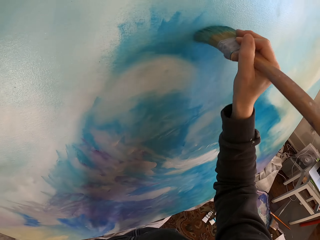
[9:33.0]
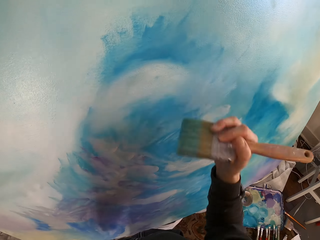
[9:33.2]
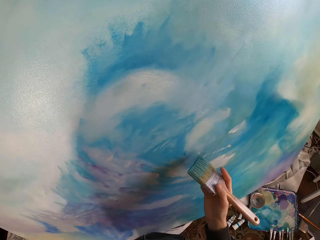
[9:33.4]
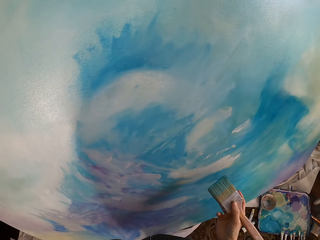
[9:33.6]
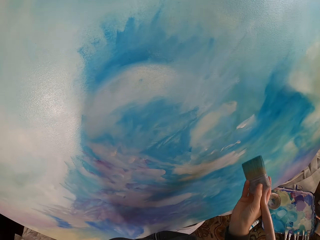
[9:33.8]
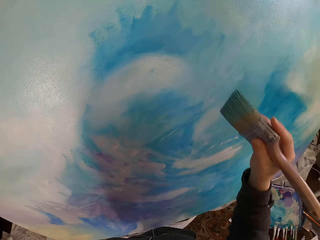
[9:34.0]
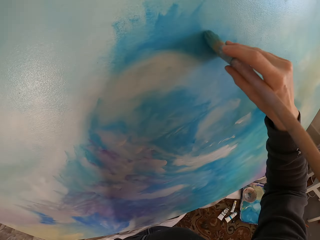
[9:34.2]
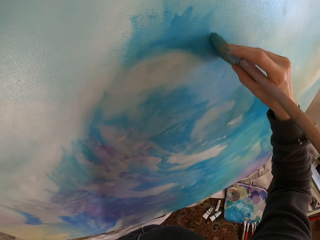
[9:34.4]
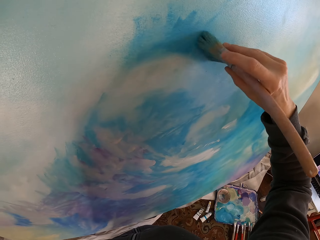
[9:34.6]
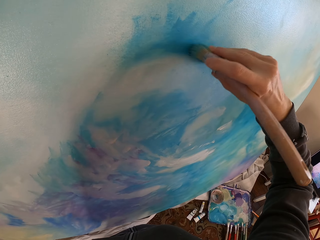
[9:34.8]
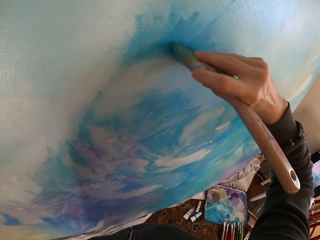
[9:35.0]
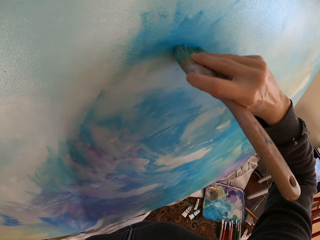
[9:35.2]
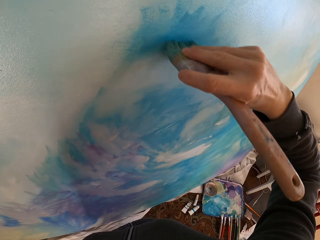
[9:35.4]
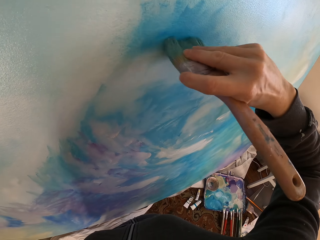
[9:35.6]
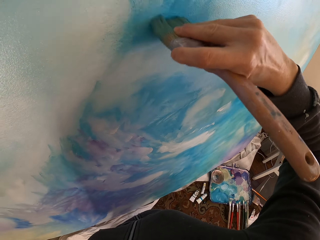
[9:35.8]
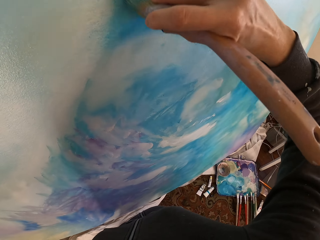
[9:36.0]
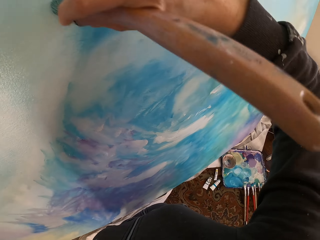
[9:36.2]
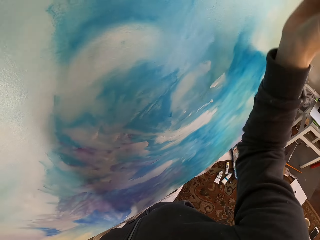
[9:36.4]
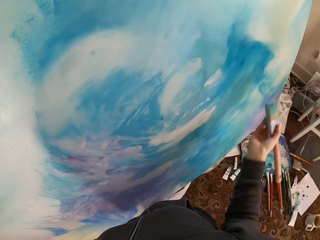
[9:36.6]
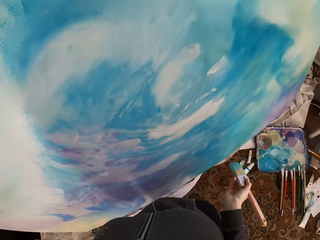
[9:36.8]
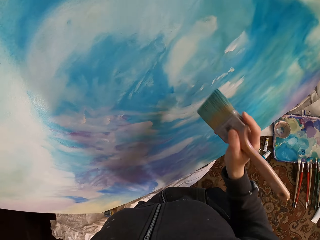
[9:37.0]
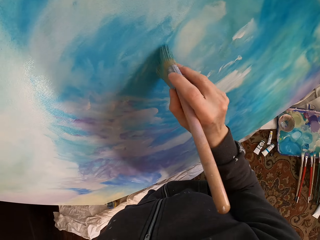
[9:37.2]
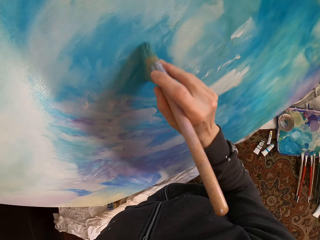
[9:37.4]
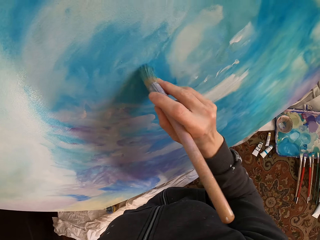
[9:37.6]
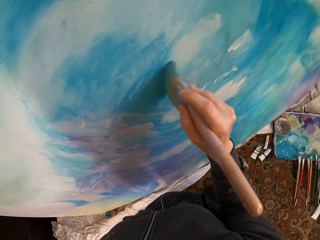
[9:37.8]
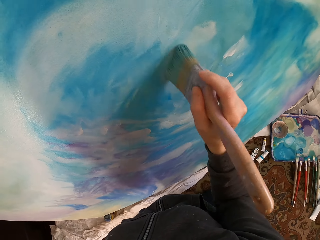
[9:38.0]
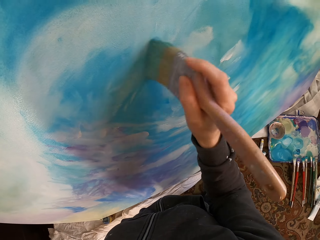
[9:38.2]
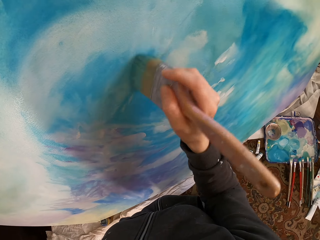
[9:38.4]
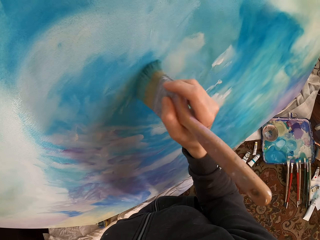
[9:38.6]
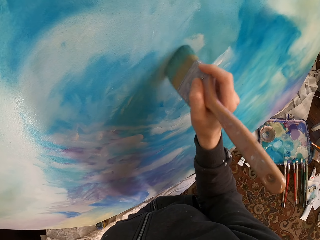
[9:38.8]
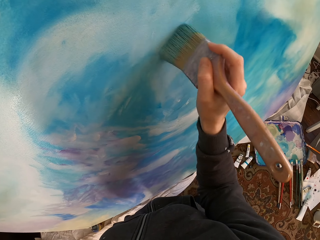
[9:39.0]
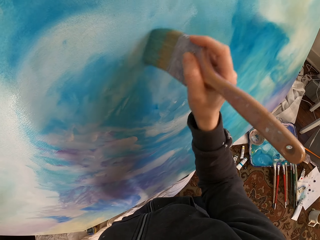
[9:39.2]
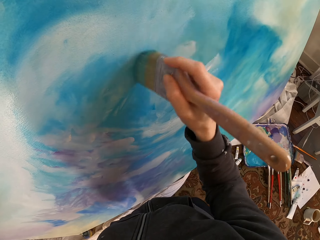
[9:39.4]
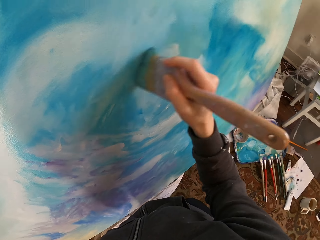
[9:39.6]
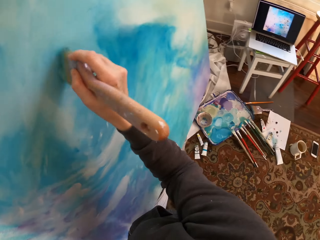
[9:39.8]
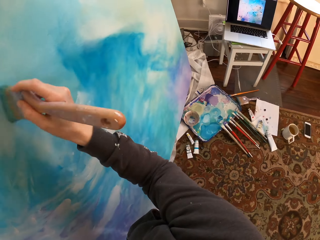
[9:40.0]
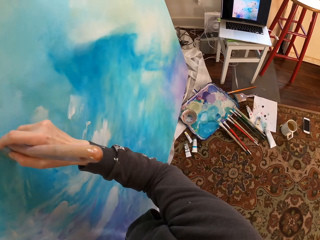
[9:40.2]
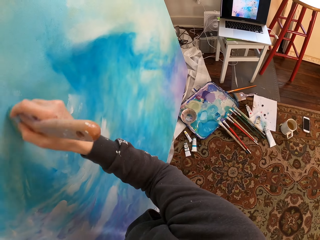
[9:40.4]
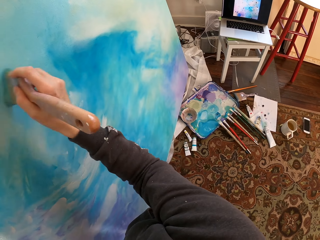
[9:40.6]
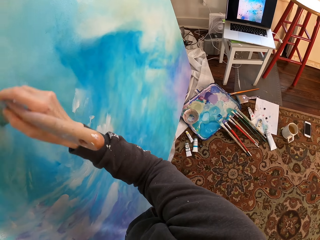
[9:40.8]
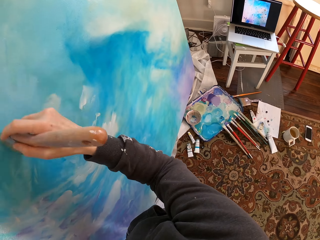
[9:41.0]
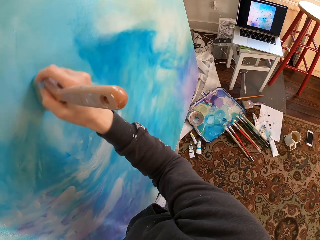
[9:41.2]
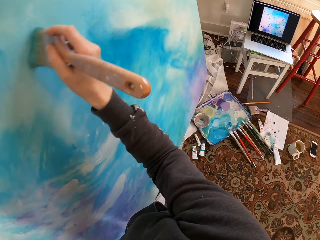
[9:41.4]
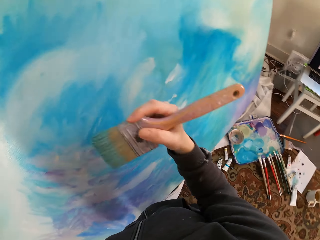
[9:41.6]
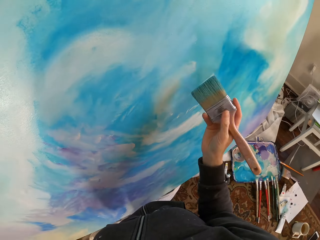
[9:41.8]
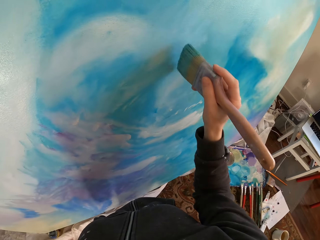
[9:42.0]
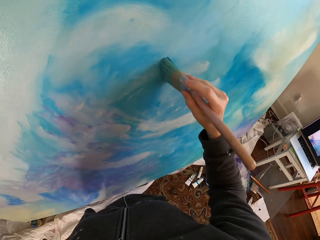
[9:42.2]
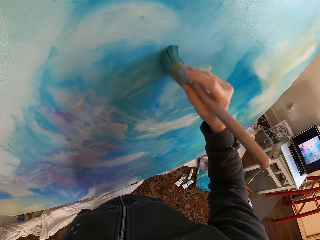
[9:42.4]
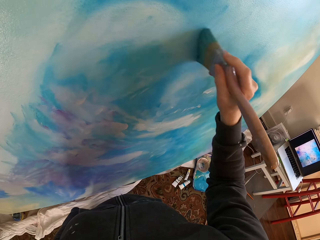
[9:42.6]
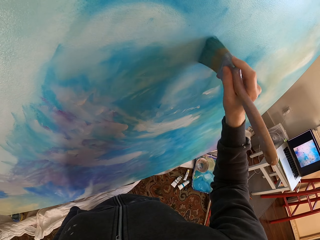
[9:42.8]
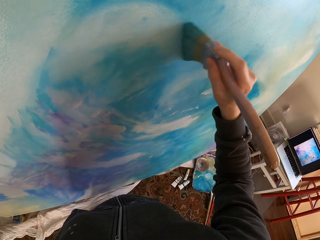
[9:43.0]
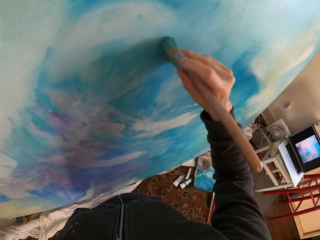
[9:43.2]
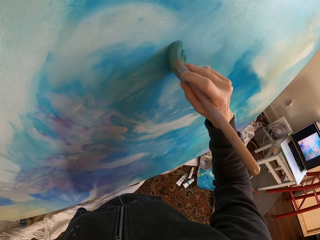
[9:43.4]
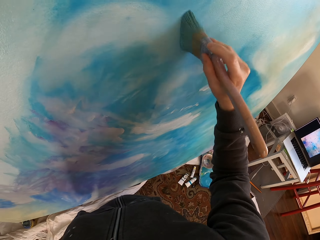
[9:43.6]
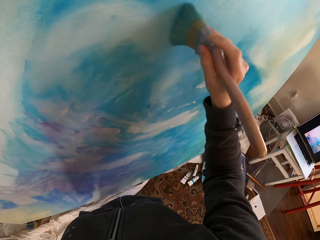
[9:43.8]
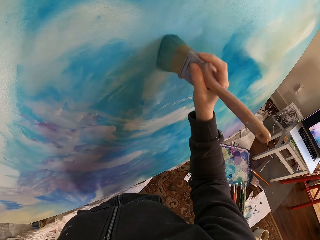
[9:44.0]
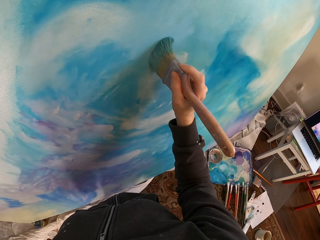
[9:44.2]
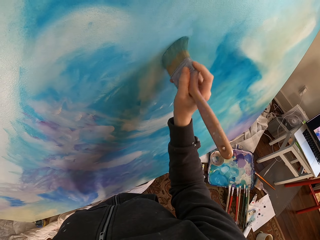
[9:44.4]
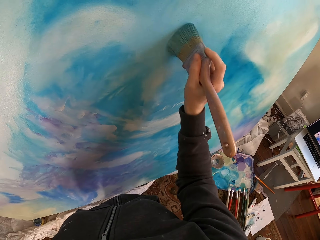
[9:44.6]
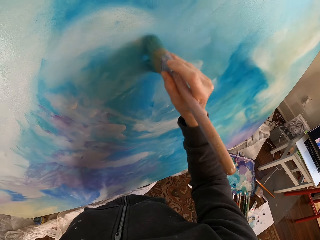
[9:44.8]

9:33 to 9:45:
The camera wearer lowers the hand. They blend the paint with the paint brush. They lower the hand. They blend the paint with the paint brush.

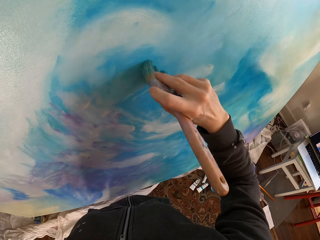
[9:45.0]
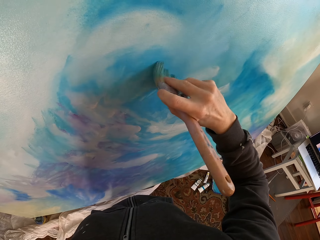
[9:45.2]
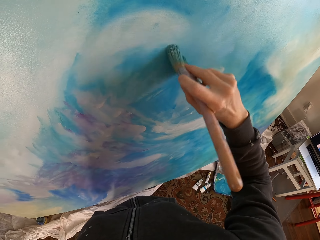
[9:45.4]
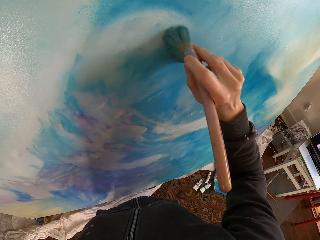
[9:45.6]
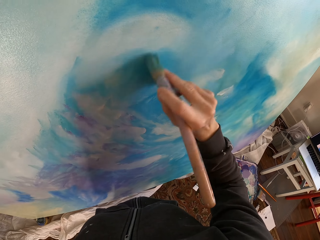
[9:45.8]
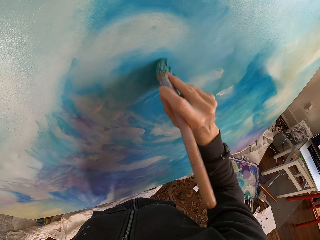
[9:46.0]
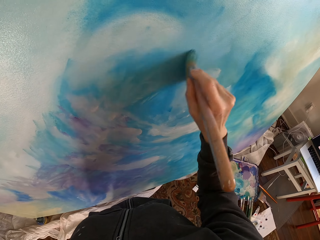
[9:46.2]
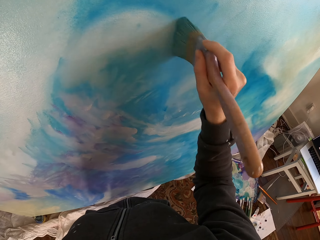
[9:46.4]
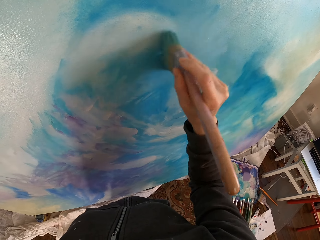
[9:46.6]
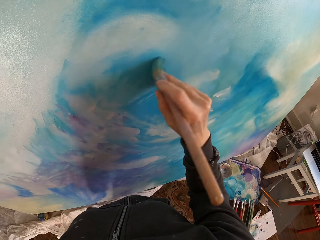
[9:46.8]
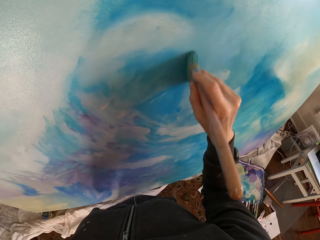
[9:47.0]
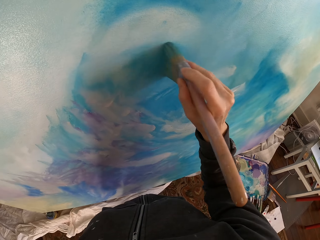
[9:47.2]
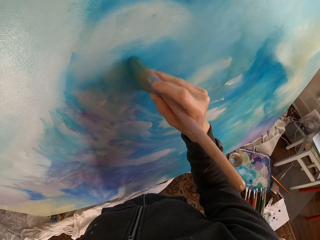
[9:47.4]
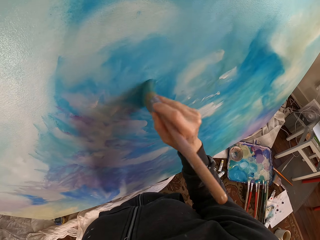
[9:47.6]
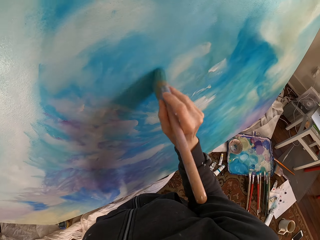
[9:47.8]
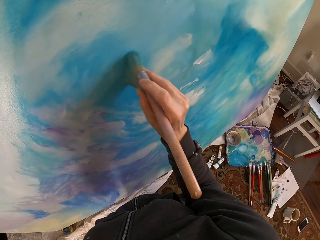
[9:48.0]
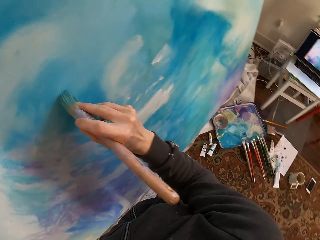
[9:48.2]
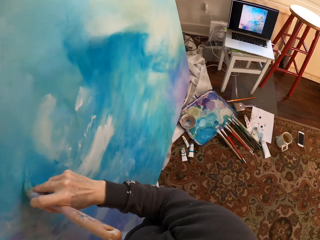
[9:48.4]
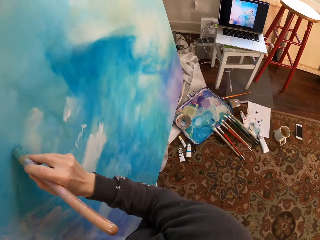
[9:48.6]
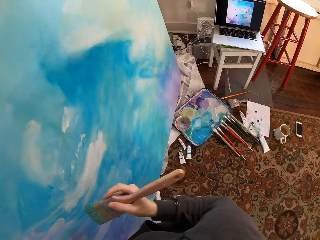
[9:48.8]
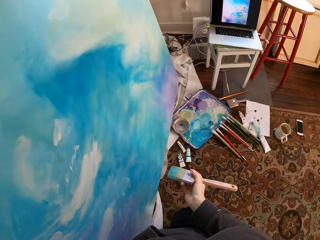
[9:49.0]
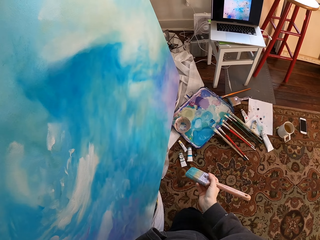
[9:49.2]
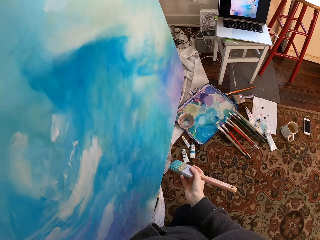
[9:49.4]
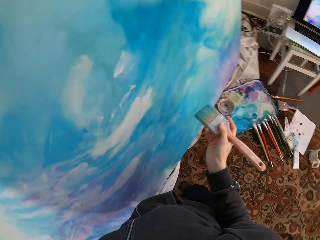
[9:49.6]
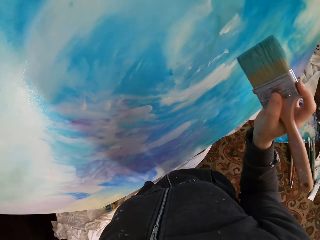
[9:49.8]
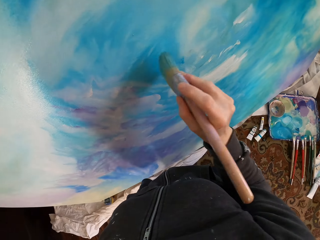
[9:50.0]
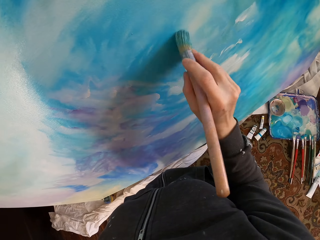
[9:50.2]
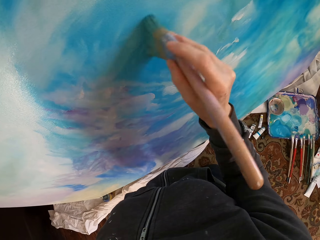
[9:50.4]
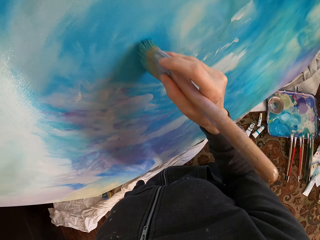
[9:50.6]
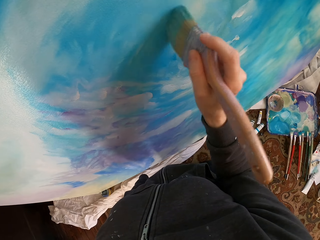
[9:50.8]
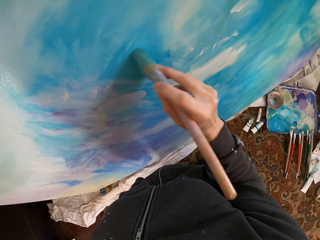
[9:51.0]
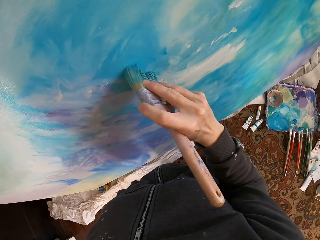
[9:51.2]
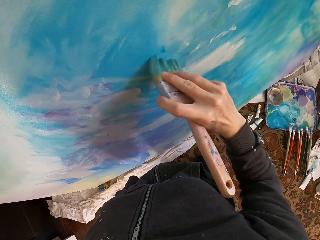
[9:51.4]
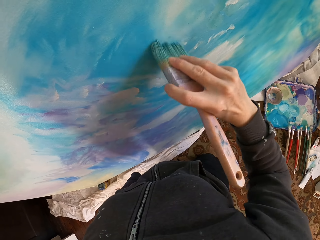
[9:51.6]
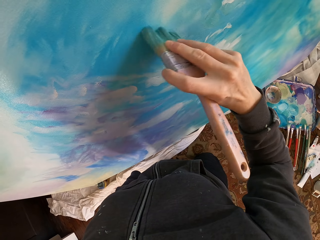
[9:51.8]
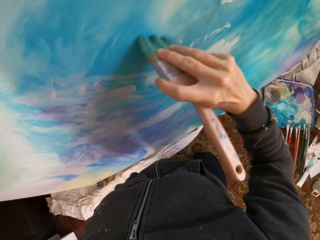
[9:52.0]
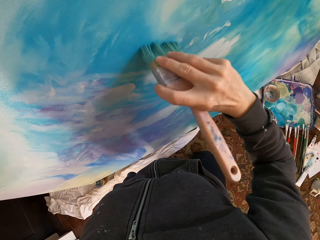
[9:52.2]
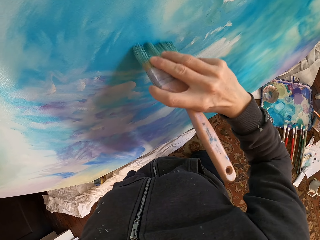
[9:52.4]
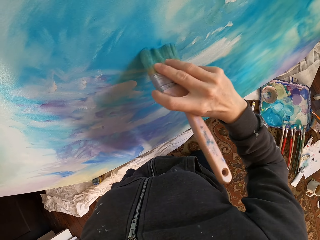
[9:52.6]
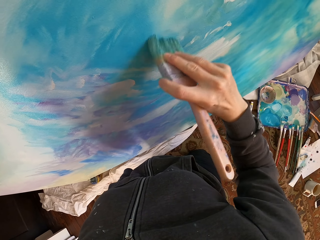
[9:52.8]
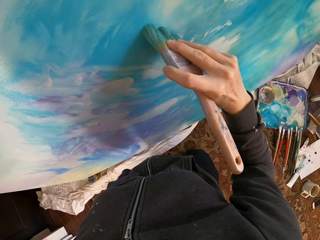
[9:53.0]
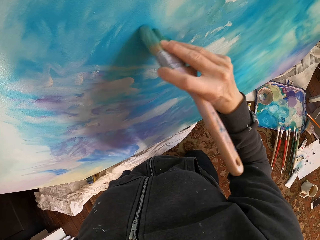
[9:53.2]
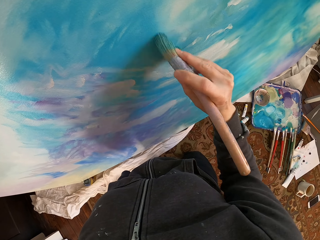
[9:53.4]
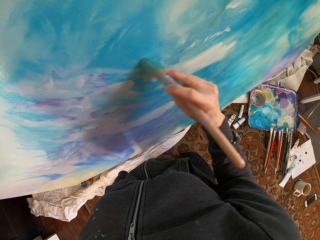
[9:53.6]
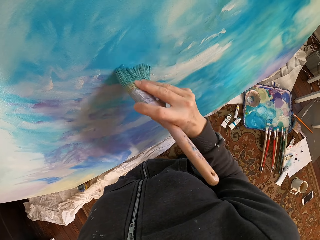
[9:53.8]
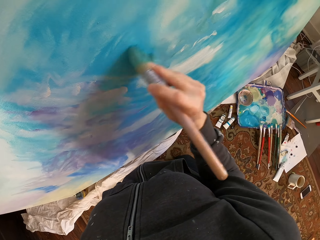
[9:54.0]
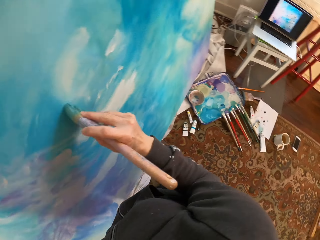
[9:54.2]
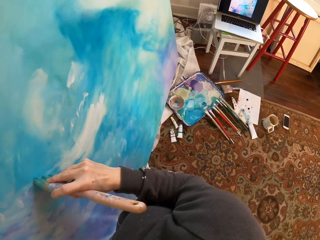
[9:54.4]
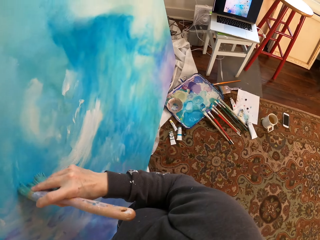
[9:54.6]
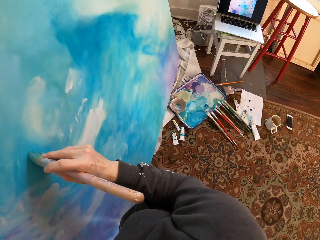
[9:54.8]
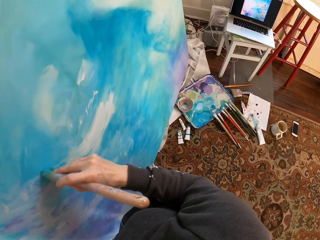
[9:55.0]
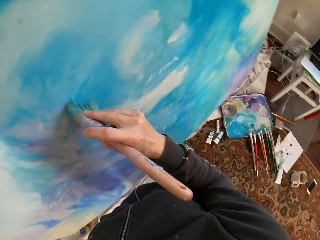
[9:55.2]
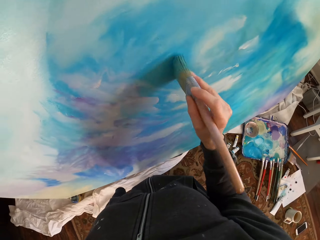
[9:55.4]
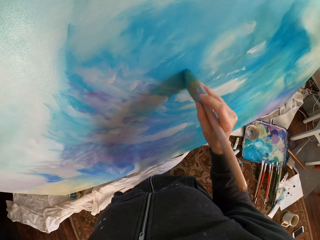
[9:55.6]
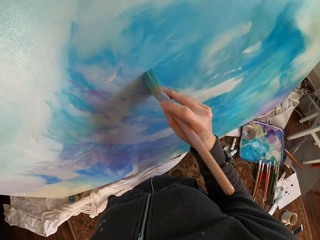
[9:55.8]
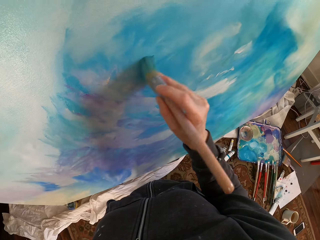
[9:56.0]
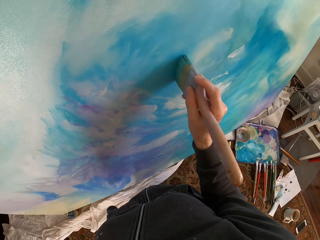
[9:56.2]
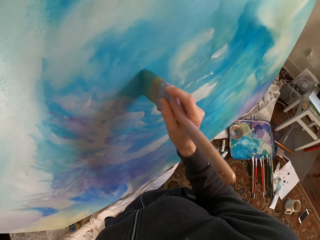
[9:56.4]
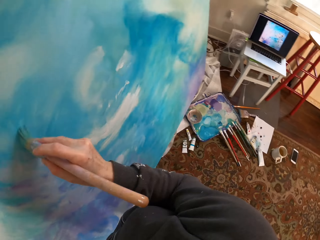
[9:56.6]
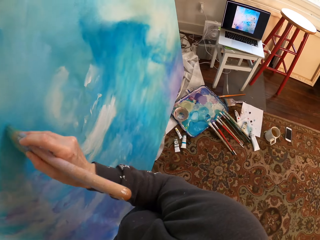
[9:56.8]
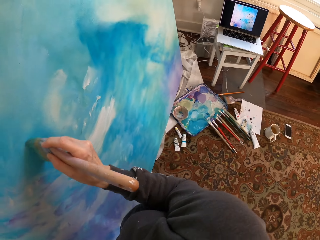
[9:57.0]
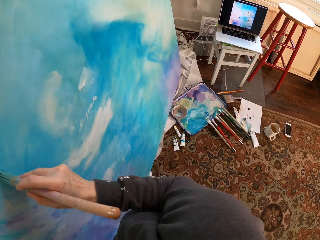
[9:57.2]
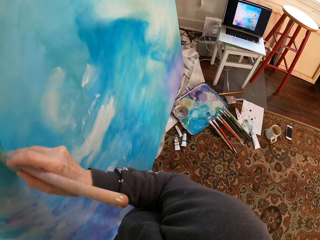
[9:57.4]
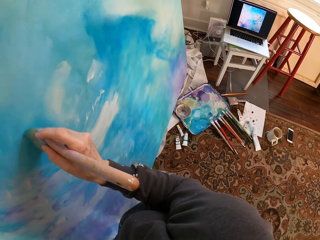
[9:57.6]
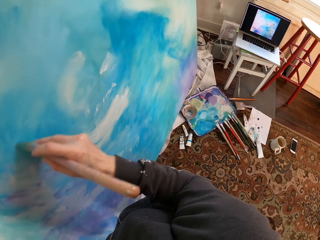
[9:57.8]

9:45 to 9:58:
The camera wearer lowers the hand. They blend the paint with the paint brush.
